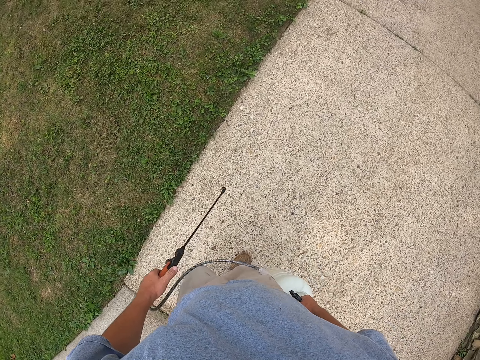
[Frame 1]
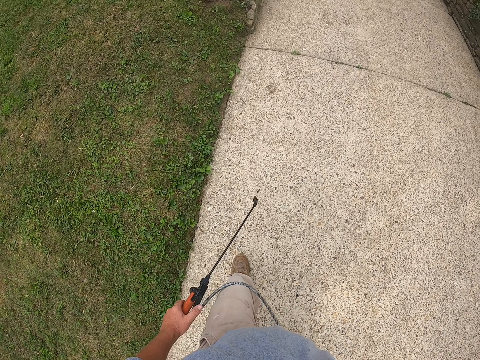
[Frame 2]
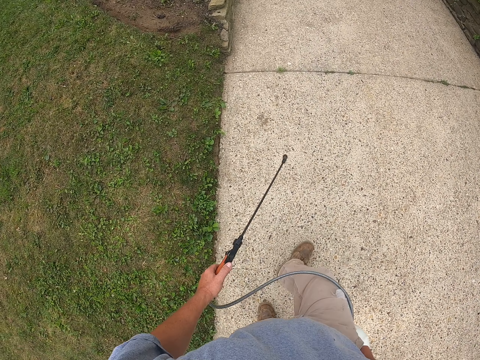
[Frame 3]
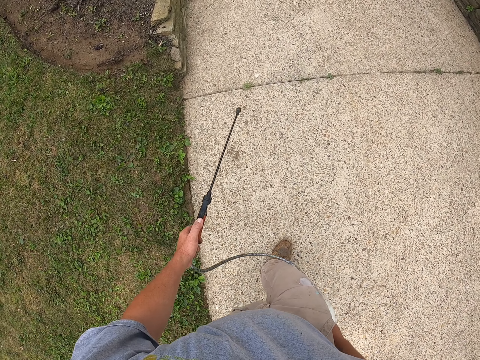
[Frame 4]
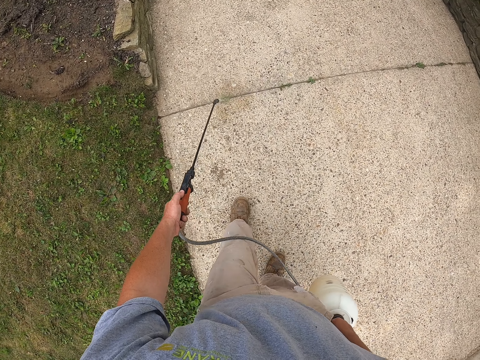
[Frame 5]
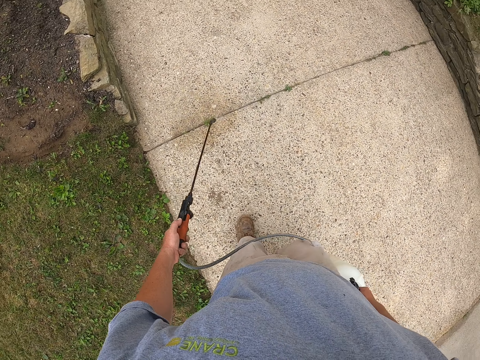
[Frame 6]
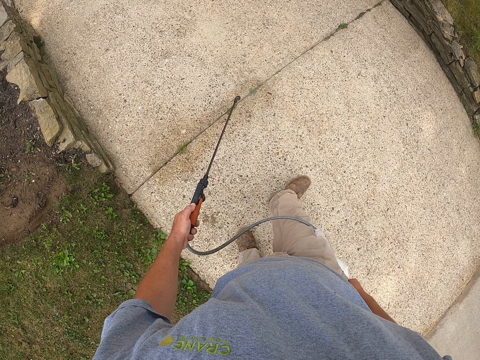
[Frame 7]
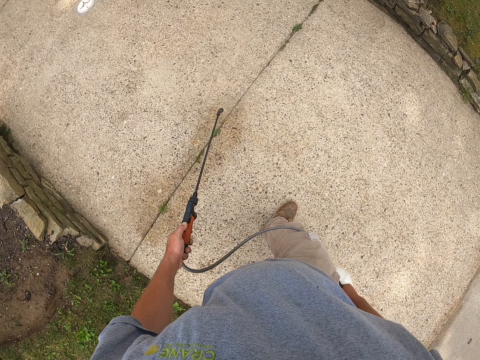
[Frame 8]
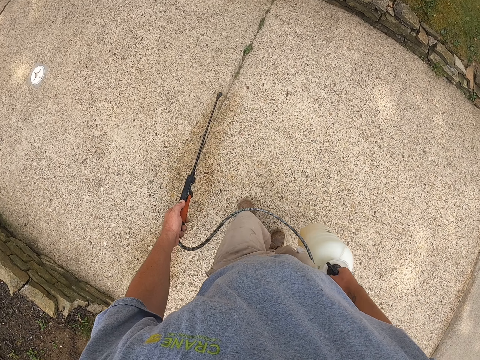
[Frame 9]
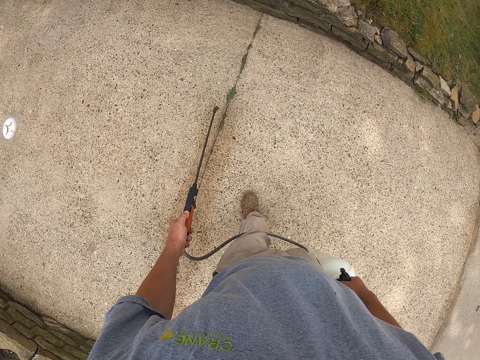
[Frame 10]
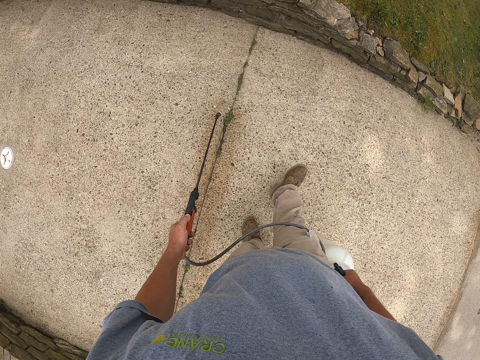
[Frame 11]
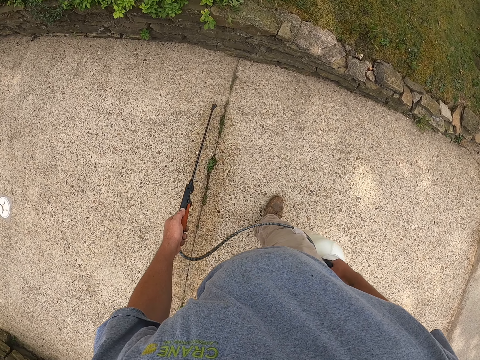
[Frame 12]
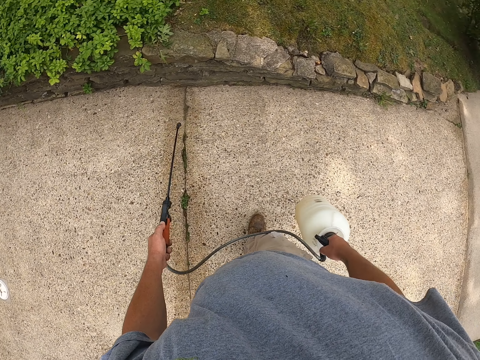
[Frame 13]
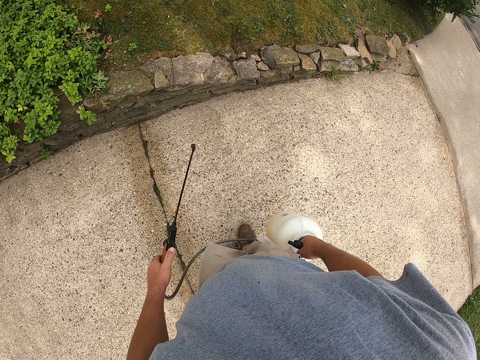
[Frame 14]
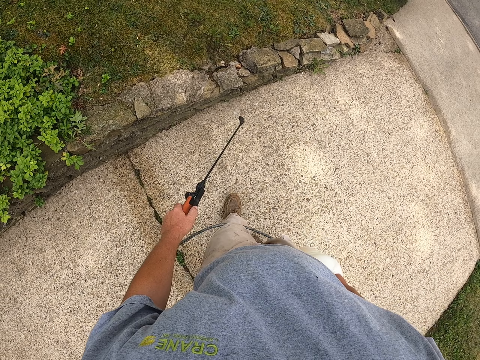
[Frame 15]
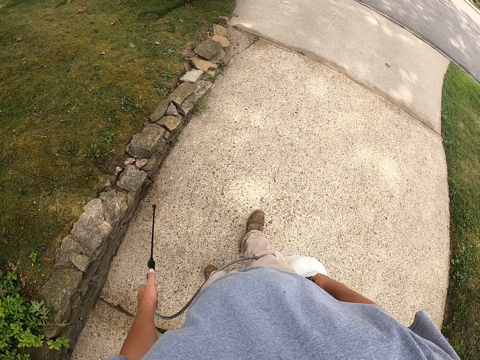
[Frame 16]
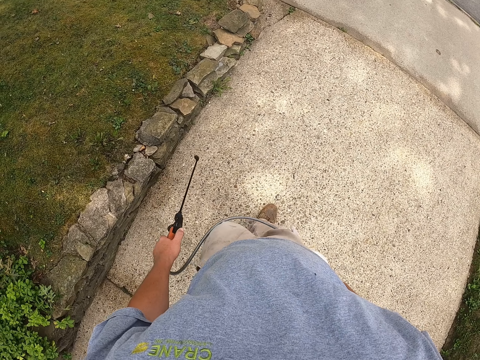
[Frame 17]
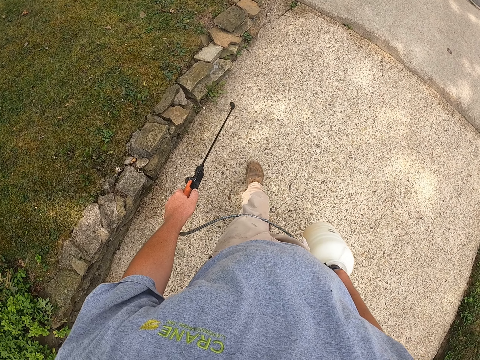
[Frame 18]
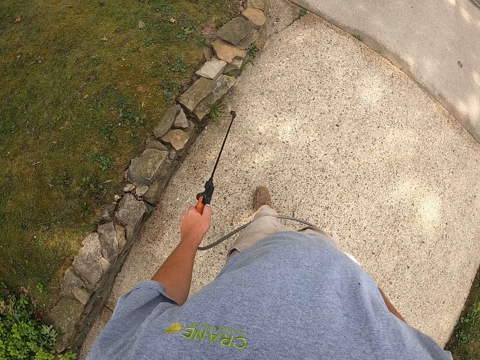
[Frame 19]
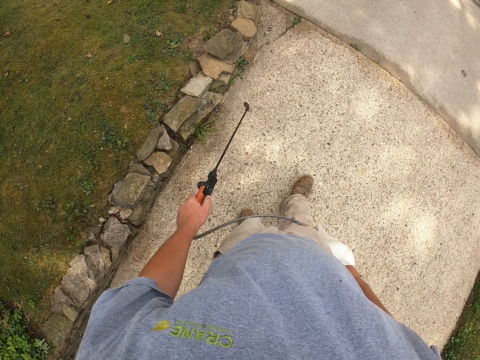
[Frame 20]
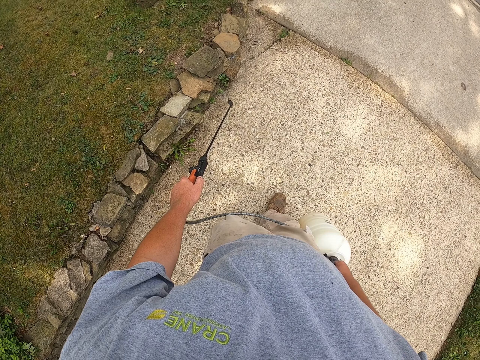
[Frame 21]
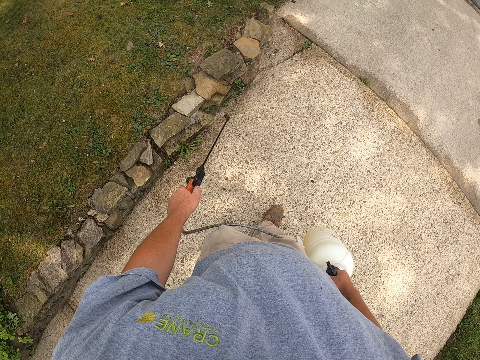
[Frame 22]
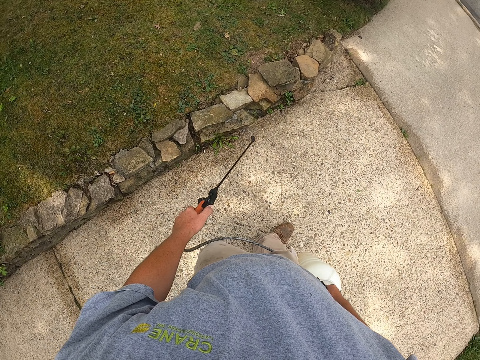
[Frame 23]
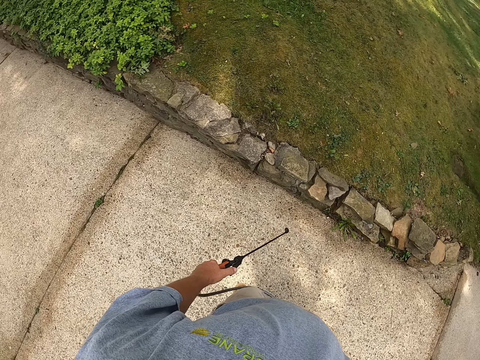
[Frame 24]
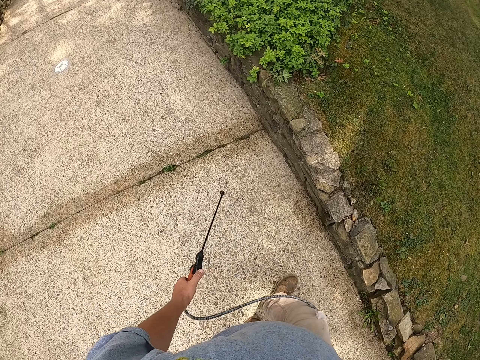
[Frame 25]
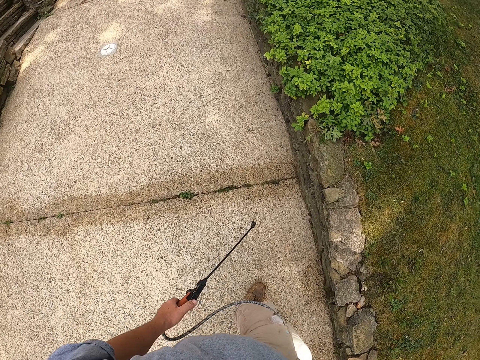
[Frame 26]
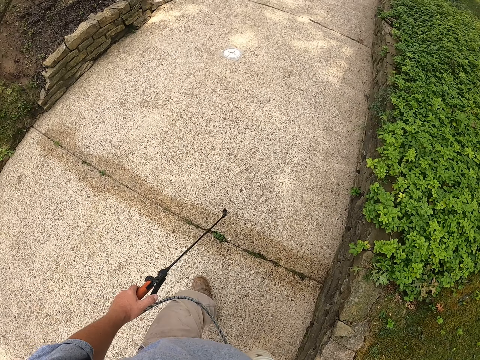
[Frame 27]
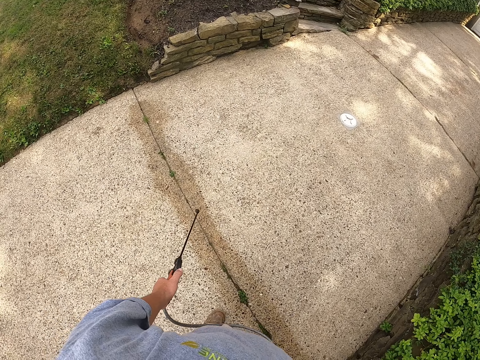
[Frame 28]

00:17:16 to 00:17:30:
The camera wearer sprays liquid on the grass with a sprayer pump. They spray liquid on the grass with the sprayer pump again.

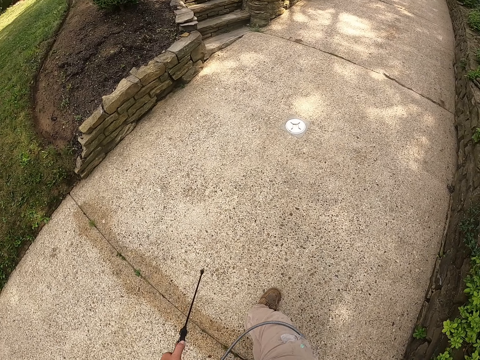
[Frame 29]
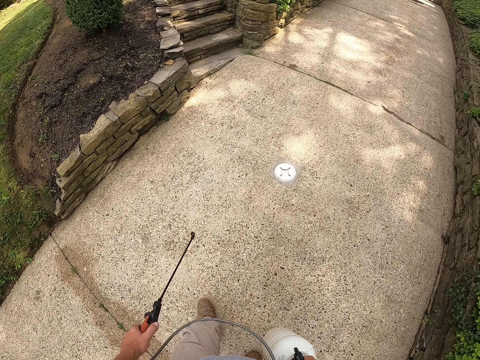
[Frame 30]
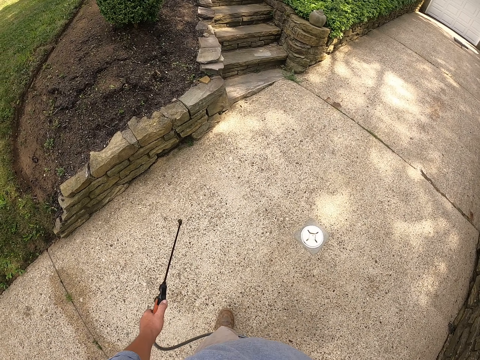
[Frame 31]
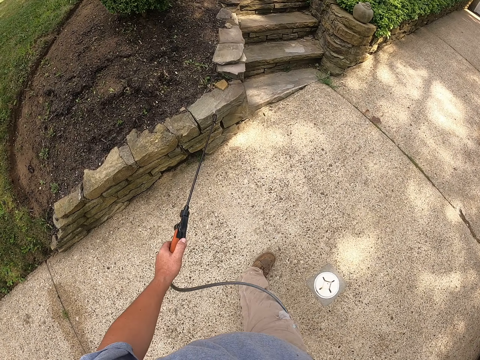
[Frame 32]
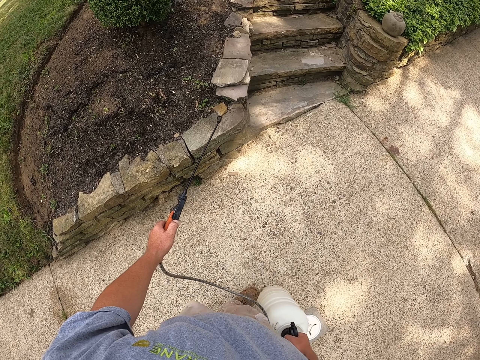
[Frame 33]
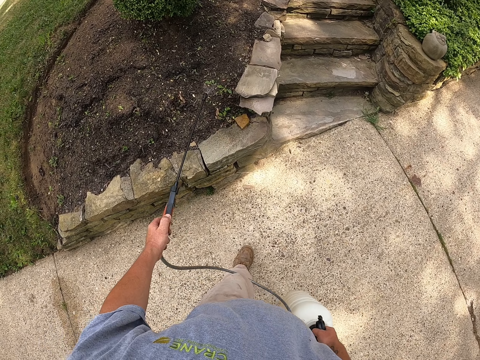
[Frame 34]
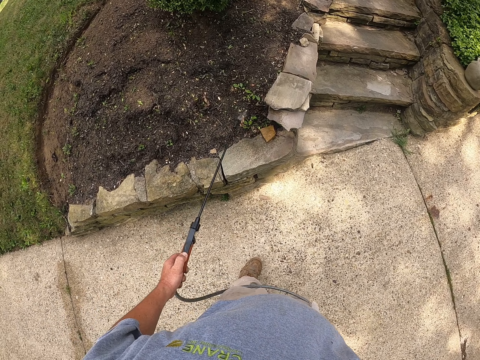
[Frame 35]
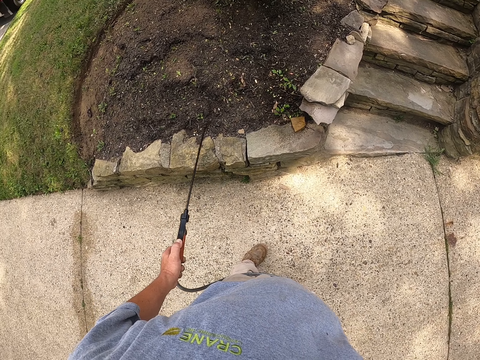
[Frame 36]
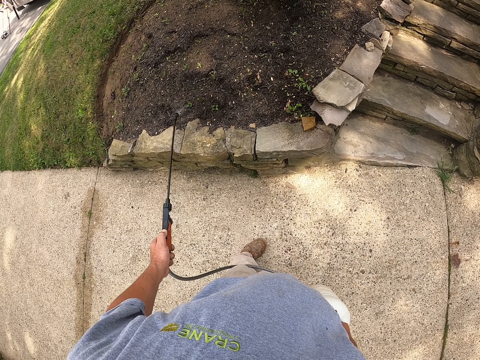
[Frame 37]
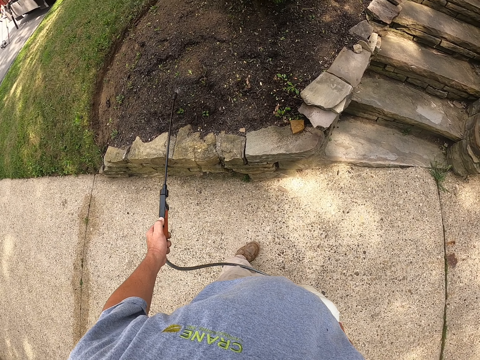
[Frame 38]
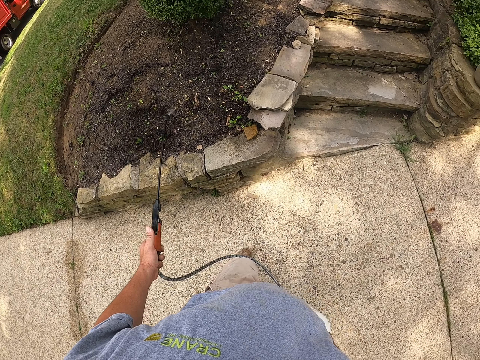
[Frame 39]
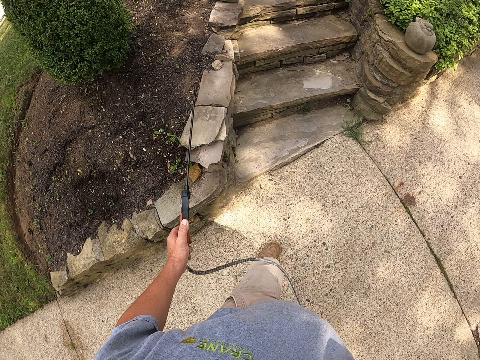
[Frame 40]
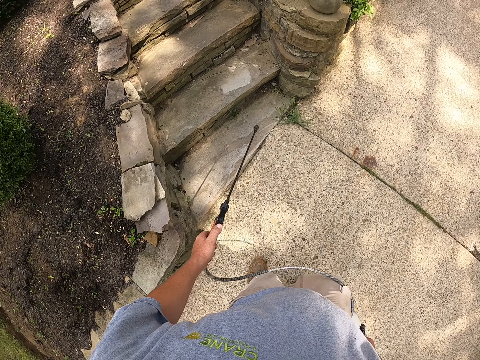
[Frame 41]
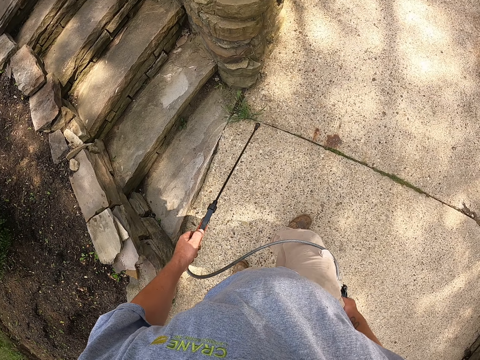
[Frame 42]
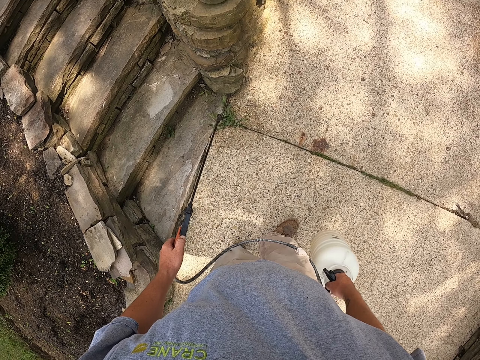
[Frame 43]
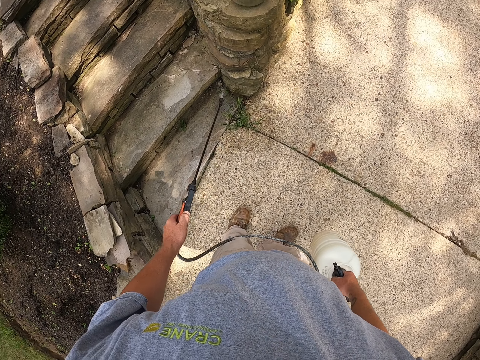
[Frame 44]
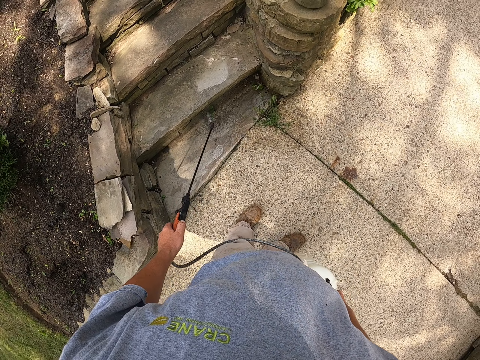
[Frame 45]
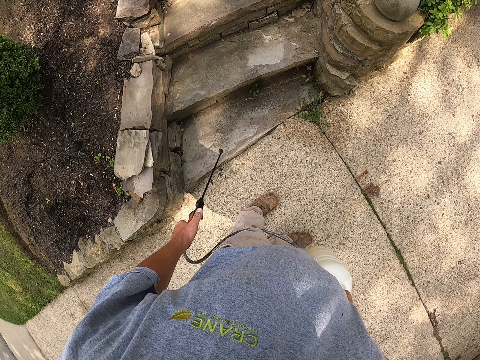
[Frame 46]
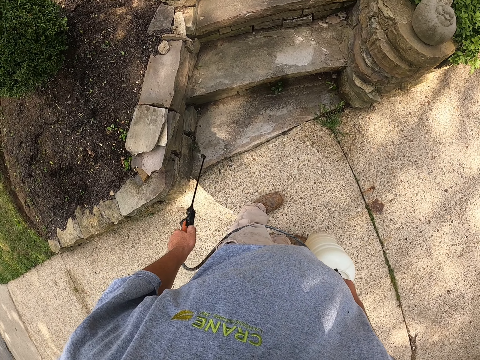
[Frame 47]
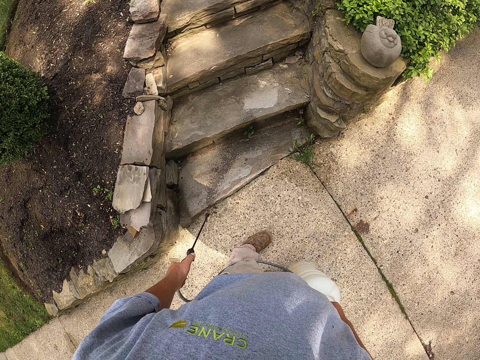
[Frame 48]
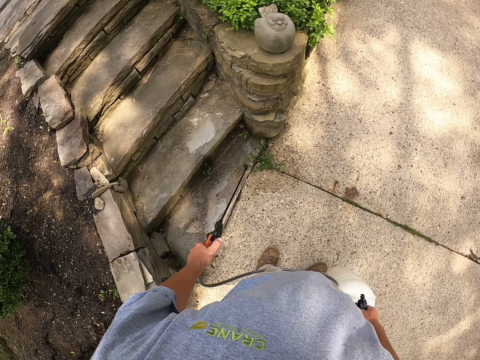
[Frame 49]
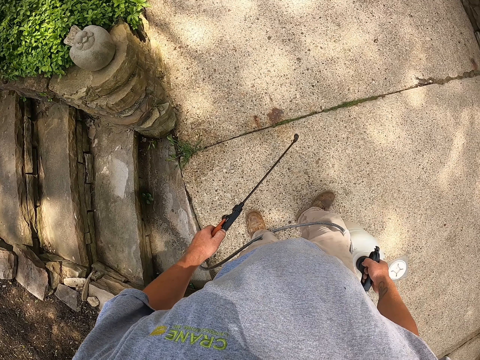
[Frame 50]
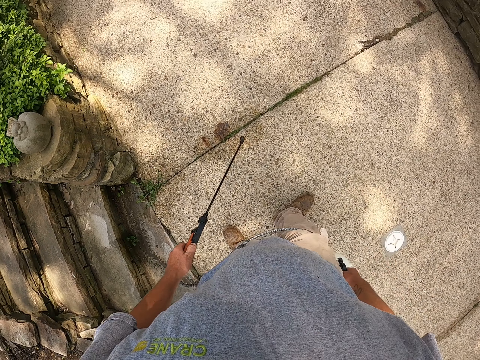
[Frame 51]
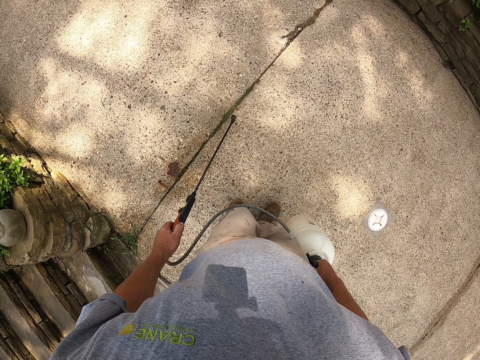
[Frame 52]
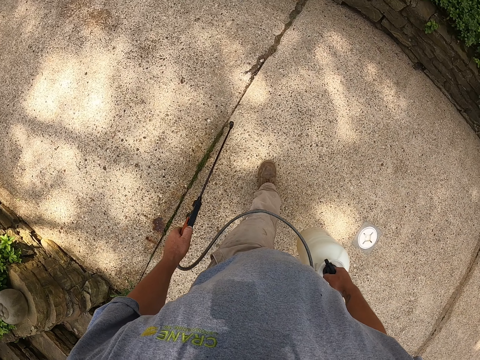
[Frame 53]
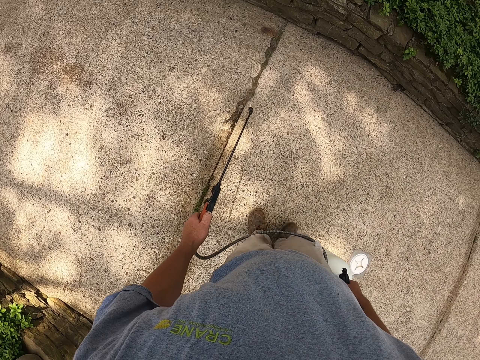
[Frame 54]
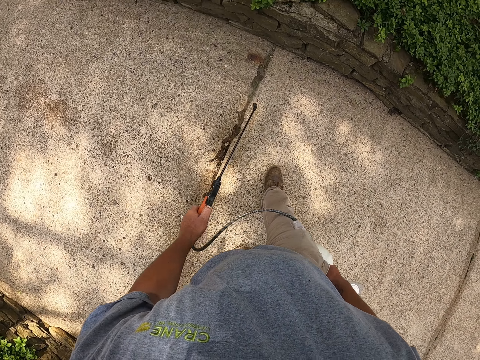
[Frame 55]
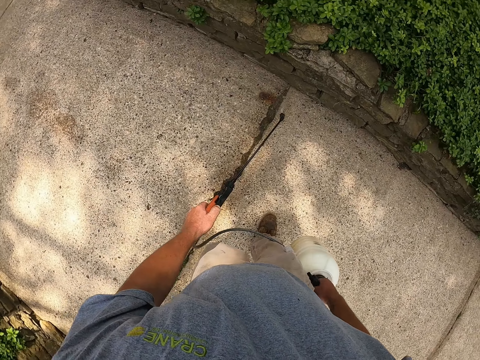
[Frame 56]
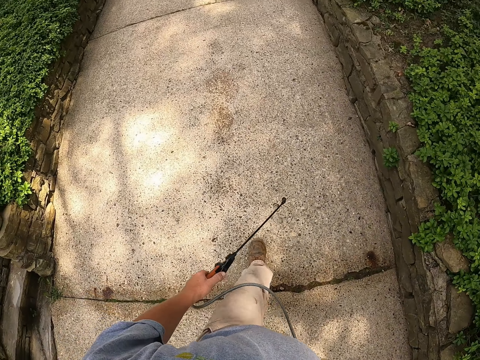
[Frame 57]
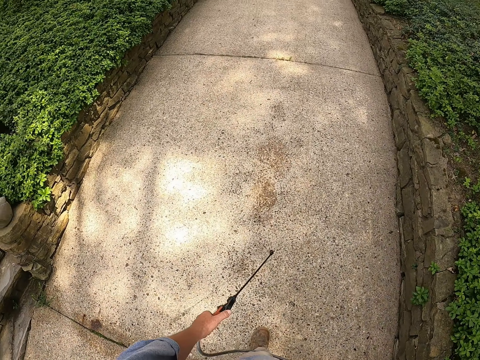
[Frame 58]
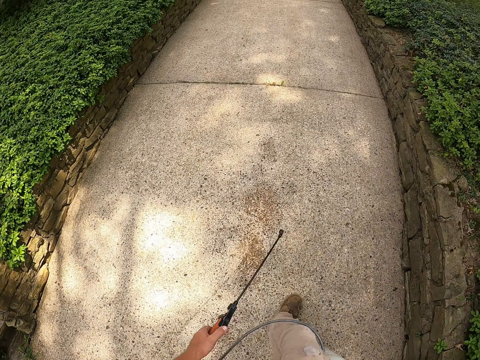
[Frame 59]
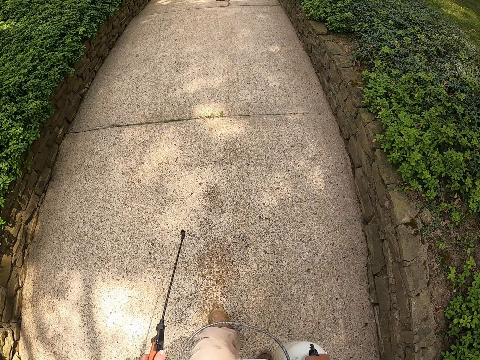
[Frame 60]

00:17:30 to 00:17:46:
The camera wearer sprays liquid on the grass with a sprayer pump. They spray liquid on the grass with the sprayer pump repeatedly.
